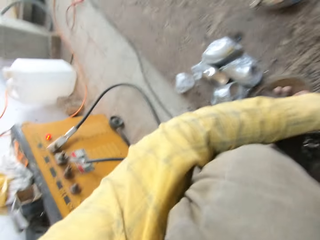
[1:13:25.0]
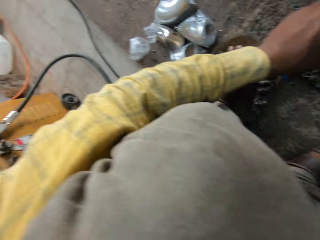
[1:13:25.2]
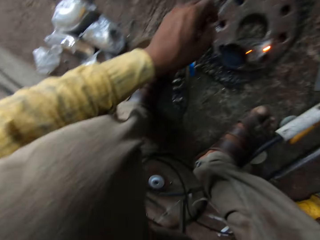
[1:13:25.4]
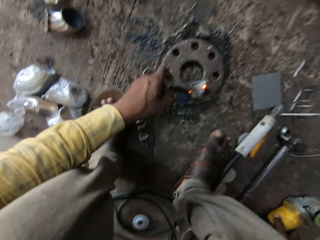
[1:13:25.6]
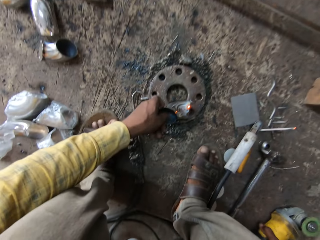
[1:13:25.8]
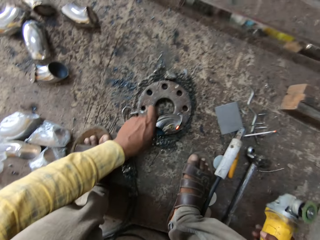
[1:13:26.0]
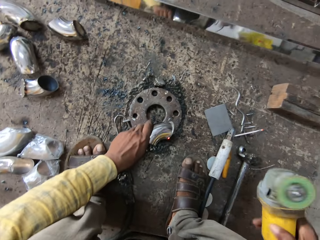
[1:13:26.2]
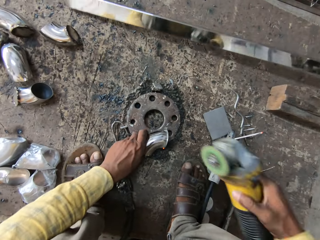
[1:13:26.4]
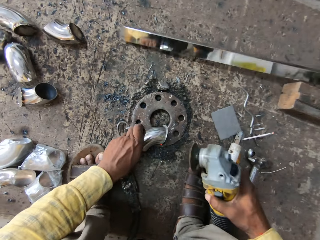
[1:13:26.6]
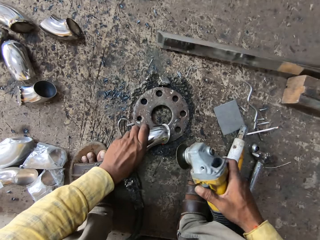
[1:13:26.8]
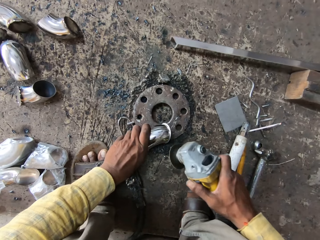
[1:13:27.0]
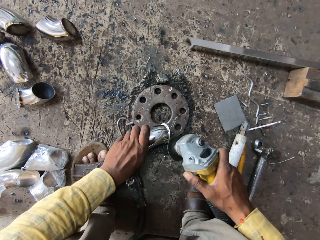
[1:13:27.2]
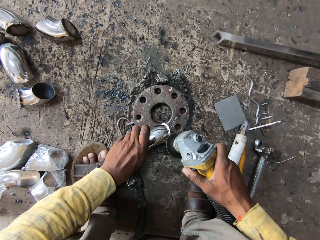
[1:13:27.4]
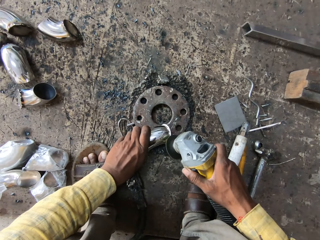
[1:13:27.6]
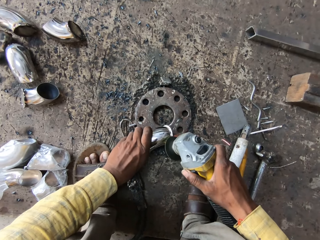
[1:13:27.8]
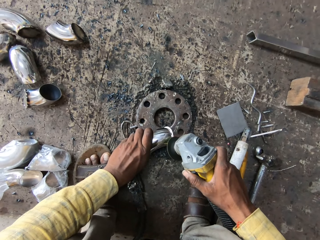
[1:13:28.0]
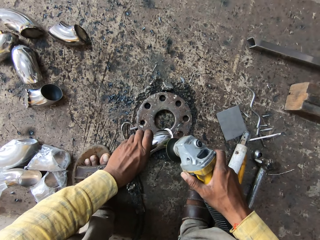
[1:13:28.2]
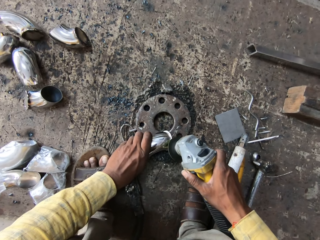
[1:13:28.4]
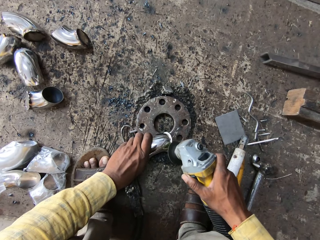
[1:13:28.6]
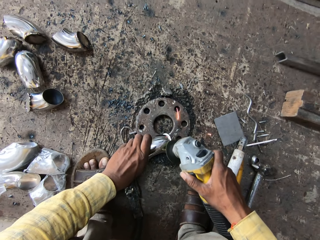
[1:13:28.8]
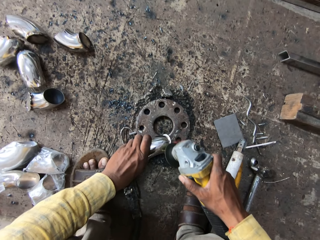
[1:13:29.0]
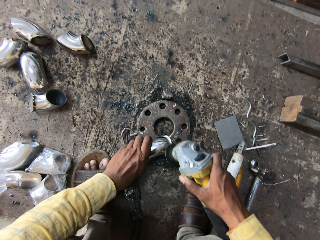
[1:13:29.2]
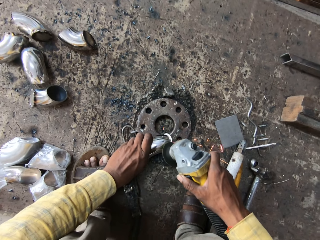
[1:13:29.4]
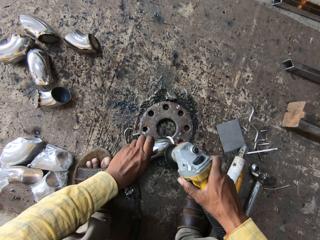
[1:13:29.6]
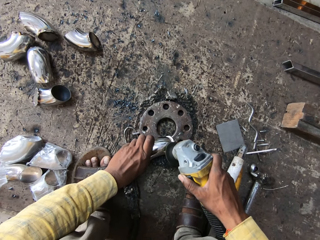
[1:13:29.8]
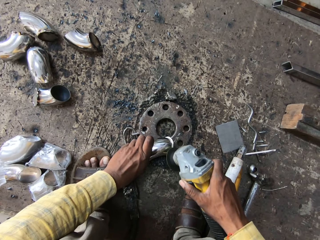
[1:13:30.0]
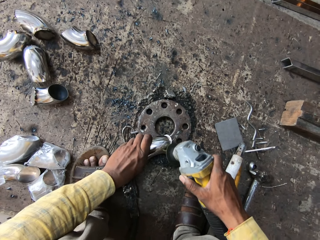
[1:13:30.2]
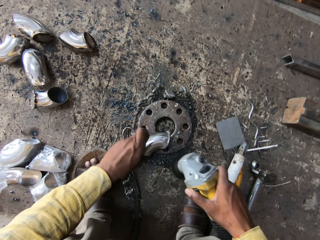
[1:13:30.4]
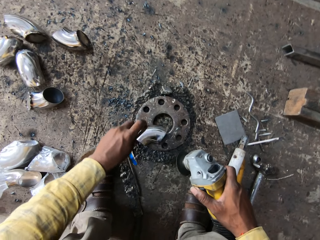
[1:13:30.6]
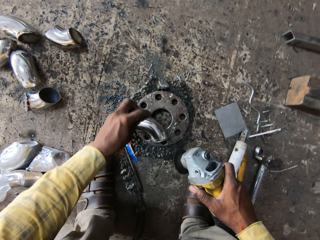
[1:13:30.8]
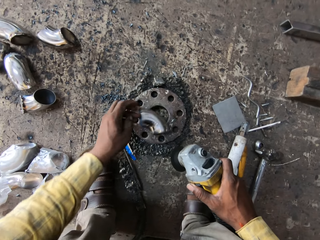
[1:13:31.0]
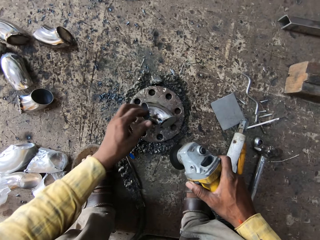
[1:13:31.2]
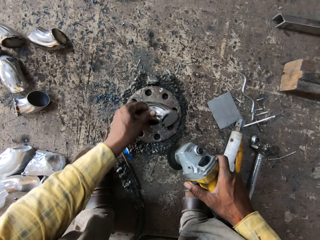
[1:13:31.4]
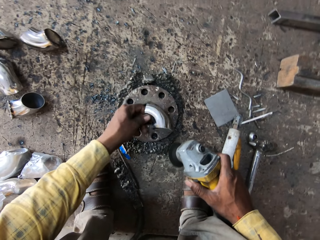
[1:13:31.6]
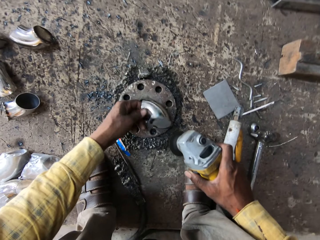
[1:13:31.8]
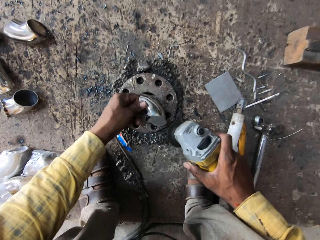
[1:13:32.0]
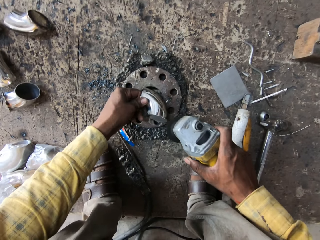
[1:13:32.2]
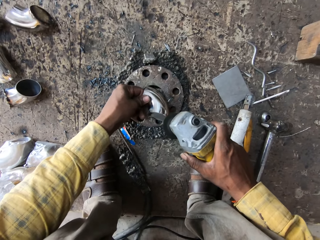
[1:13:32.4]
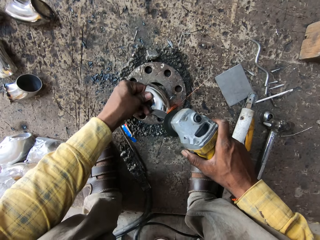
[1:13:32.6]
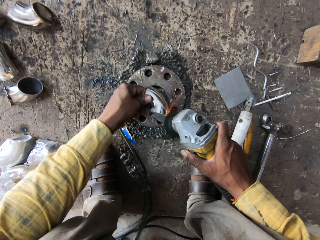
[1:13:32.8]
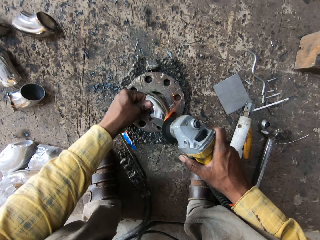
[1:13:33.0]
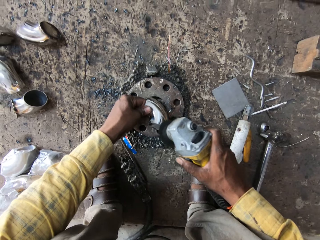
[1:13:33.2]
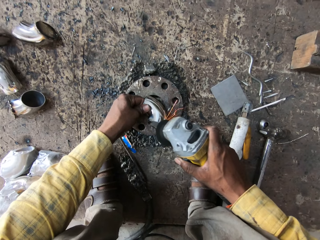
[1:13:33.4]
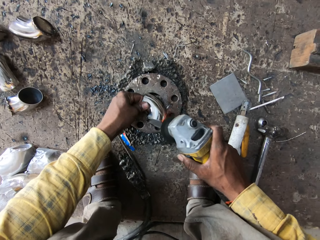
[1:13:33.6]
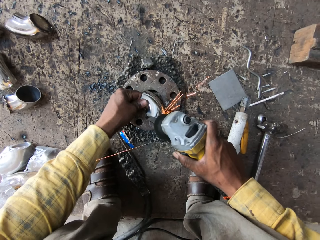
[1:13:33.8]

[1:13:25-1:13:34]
The camera wearer places the electrode handle on the ground. They pick up the grinder from the ground. They grind the metal with the grinder. They weld the steel with the welding machine on the ground.

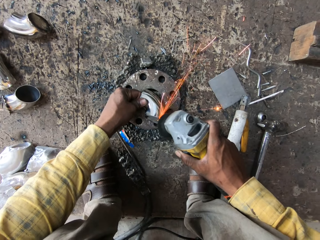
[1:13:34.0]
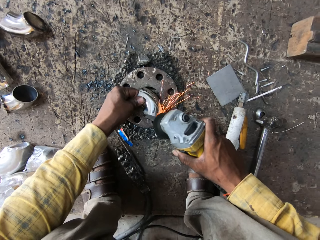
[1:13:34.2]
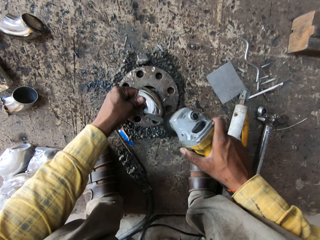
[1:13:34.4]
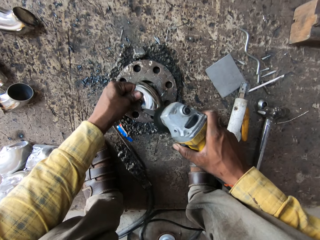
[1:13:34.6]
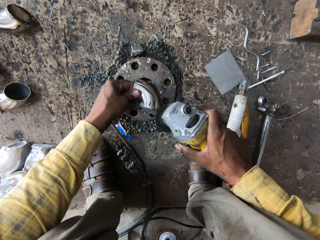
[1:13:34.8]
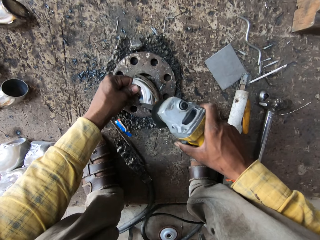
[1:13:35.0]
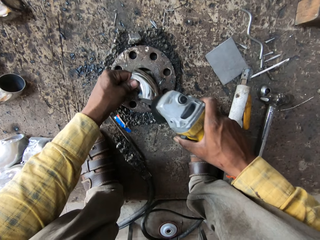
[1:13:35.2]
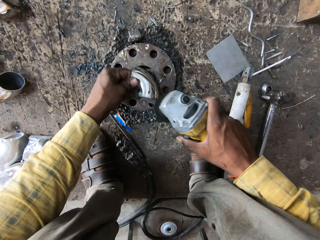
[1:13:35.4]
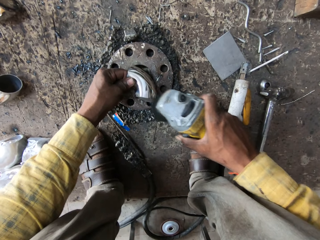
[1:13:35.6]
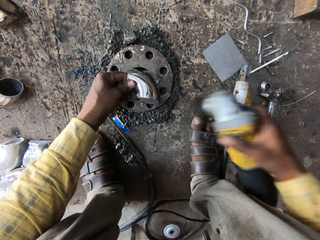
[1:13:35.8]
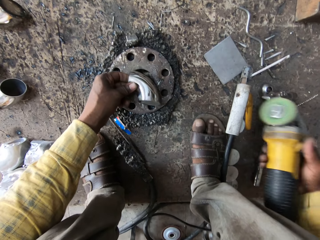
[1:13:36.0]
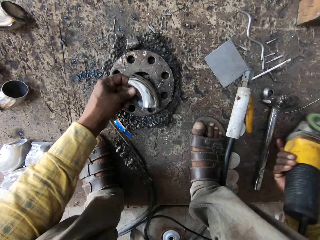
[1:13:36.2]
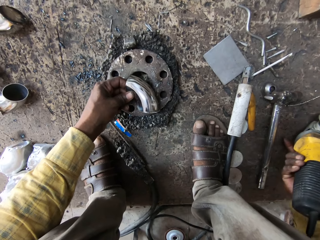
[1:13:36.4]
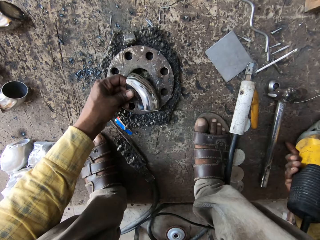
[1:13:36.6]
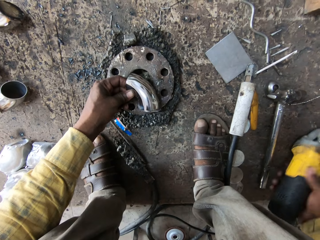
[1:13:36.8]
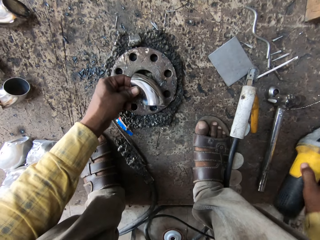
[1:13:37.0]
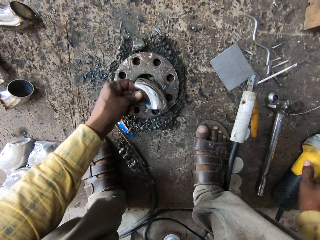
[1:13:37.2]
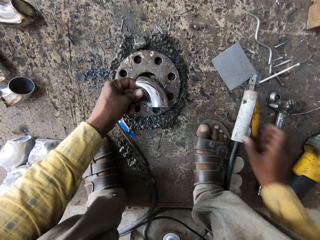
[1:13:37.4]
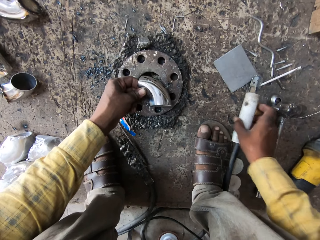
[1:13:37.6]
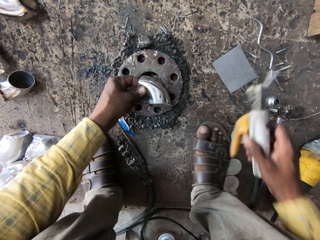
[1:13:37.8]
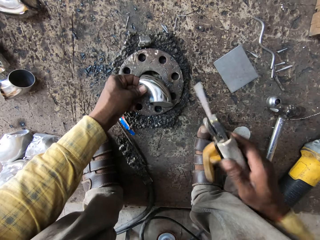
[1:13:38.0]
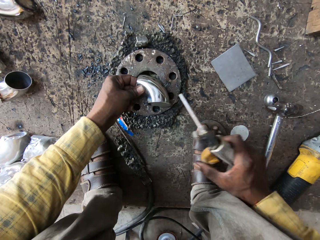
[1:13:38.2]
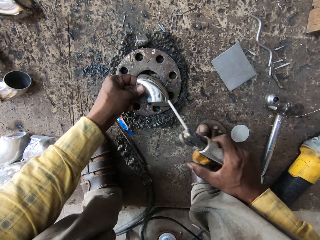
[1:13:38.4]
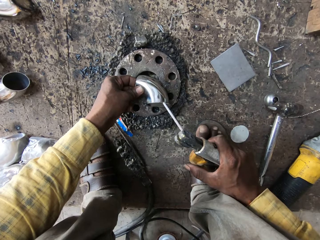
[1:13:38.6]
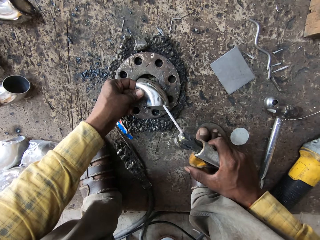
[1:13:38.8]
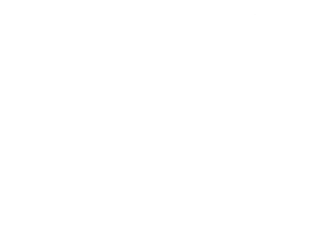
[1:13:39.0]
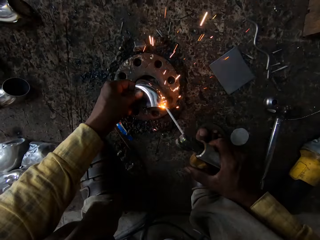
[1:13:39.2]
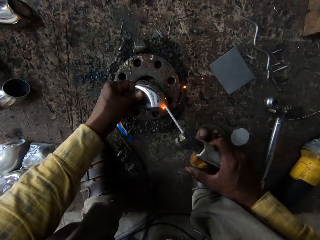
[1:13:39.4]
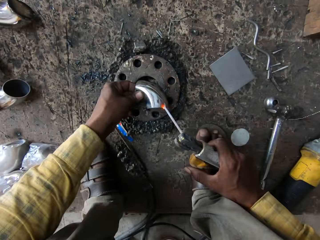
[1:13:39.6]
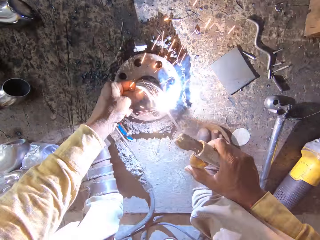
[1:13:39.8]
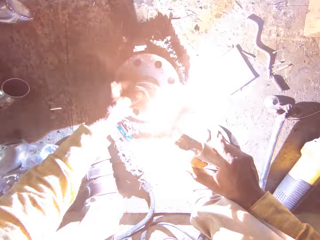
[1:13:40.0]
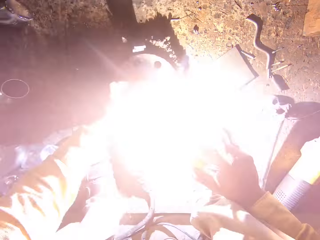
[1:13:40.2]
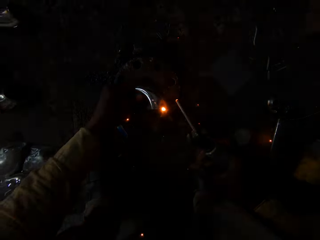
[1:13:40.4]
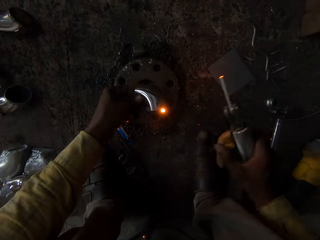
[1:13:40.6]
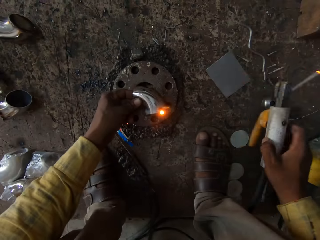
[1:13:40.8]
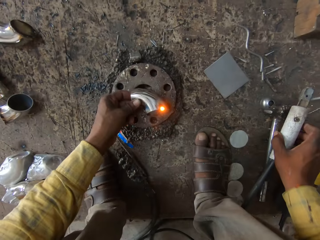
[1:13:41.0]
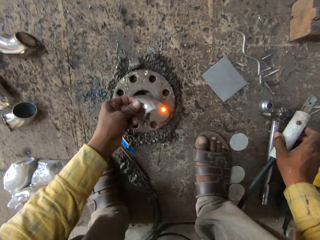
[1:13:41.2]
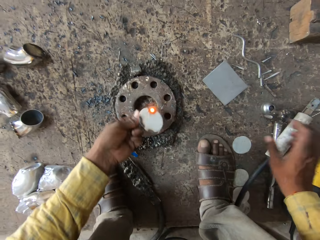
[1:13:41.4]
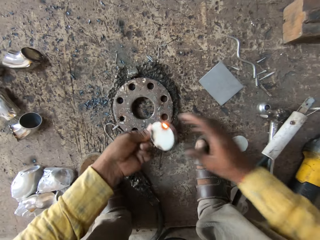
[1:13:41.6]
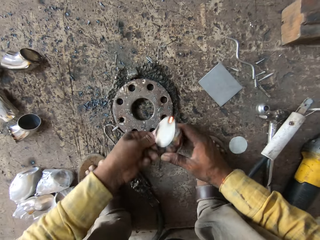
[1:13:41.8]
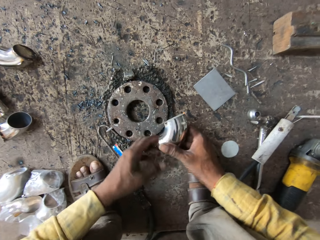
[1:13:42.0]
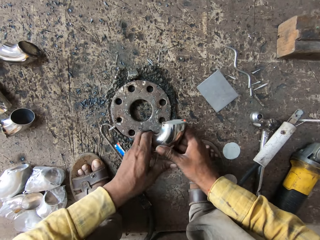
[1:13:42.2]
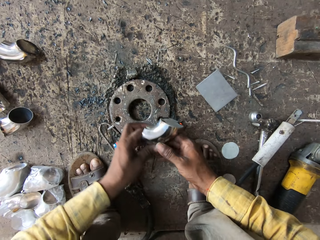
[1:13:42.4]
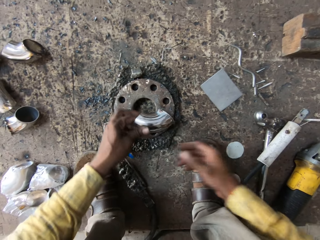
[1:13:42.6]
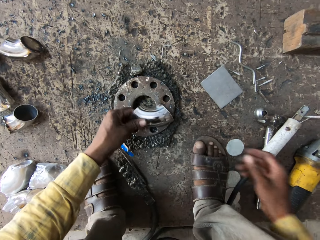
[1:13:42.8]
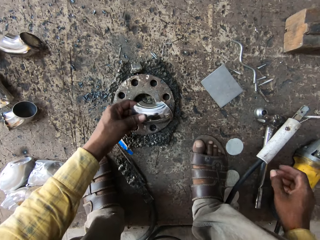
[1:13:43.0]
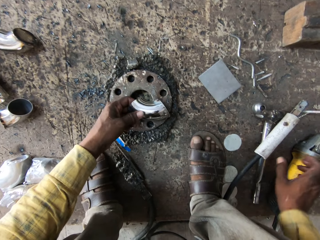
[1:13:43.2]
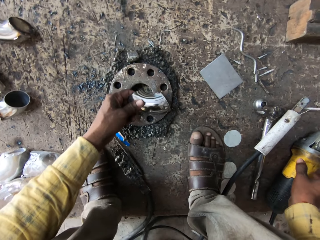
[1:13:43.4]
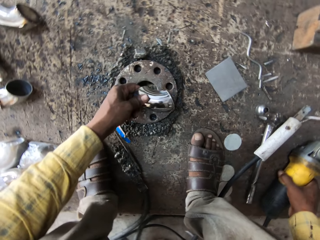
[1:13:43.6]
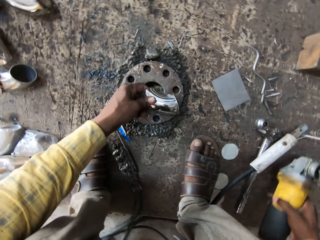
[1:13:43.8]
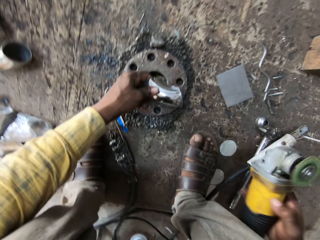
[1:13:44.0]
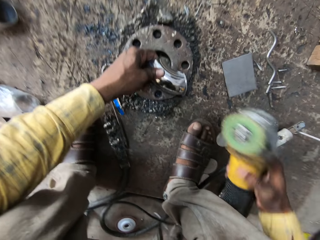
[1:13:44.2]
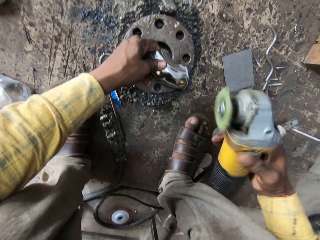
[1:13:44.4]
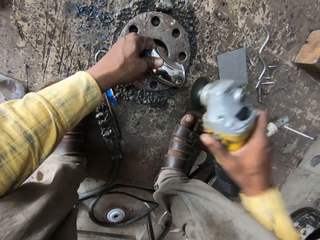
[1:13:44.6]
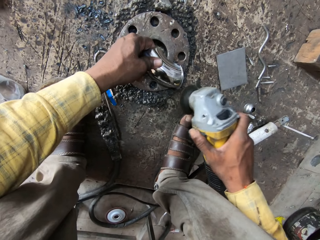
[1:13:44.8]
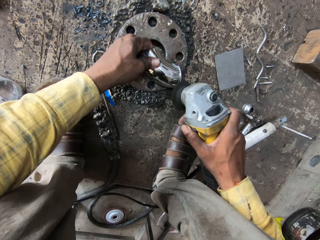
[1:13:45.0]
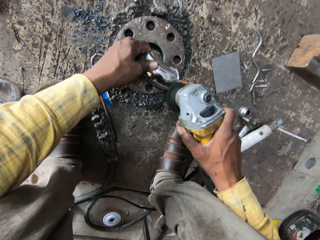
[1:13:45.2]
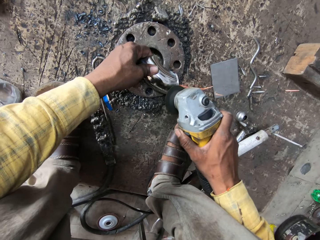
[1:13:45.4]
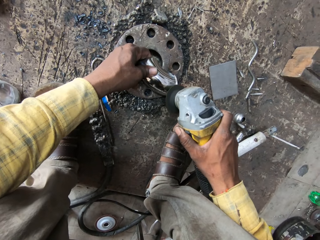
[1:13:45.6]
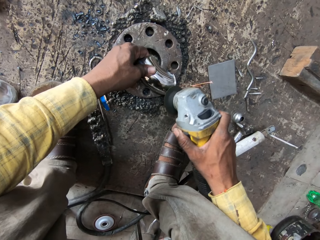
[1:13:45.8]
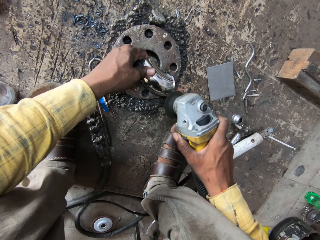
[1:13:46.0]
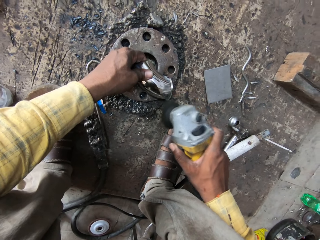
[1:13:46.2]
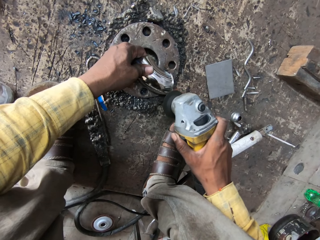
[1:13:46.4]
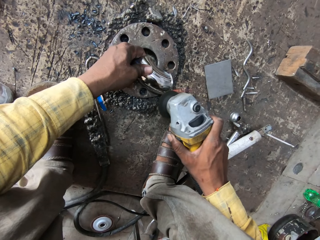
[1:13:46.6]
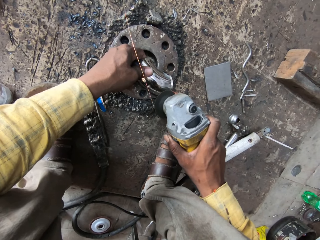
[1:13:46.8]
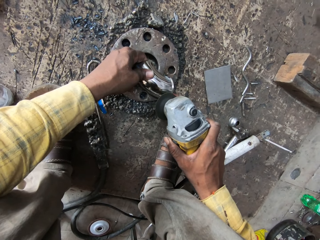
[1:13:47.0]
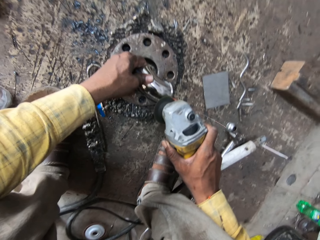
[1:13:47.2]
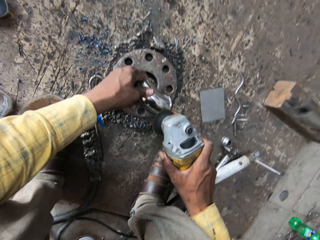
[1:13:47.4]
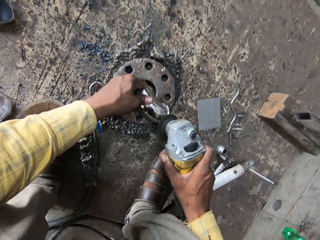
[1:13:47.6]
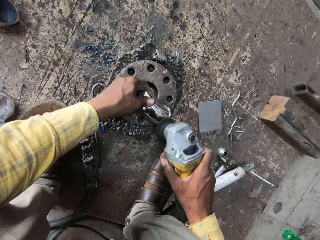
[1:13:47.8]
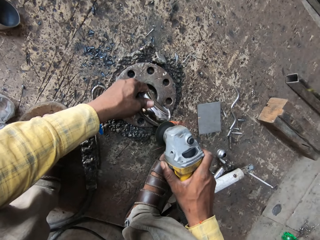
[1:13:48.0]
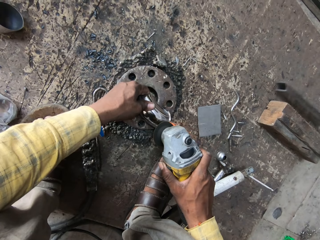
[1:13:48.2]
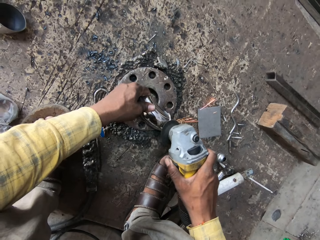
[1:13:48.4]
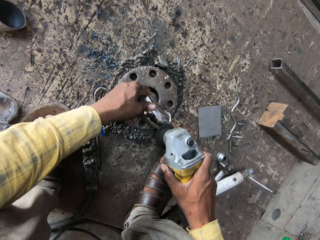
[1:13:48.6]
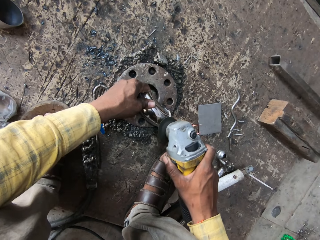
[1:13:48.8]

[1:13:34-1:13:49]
The camera wearer places the grinder on the ground. They pick up the electrode handle from the ground. They weld the metal with the electrode handle on the ground. They place the electrode handle on the ground. They turn the metal. They pick up the grinder from the ground. They weld the steel with the welding machine on the ground. They grind the metal with the grinder.
